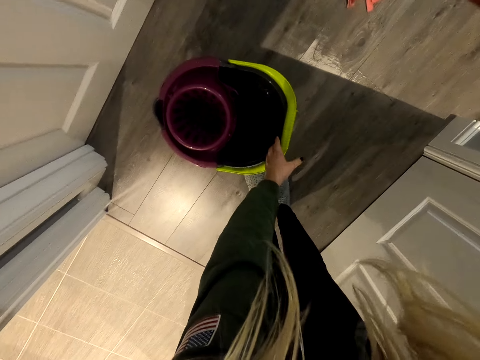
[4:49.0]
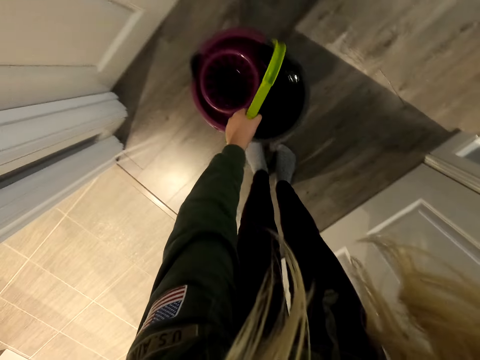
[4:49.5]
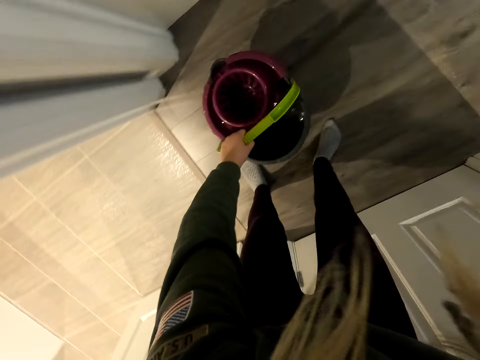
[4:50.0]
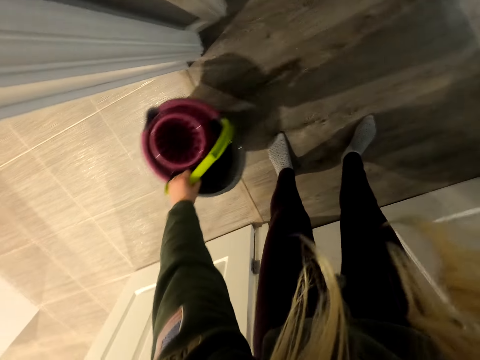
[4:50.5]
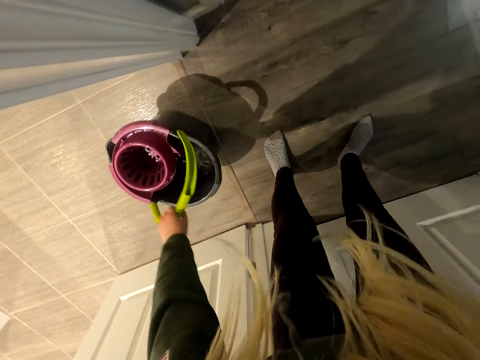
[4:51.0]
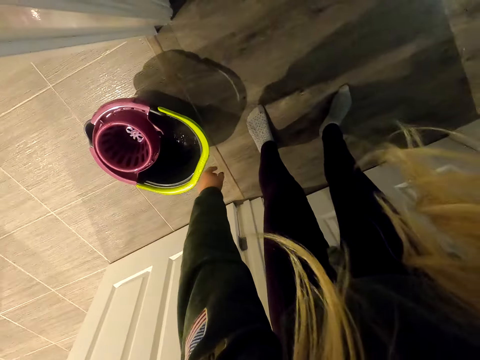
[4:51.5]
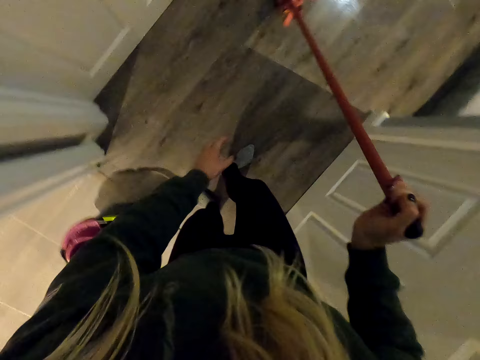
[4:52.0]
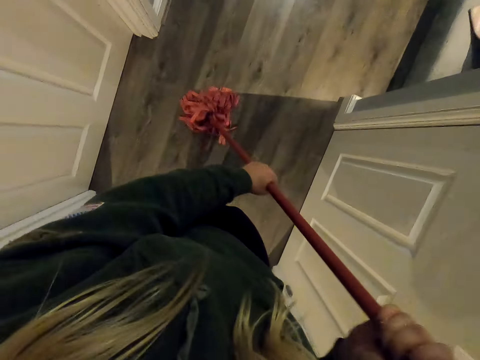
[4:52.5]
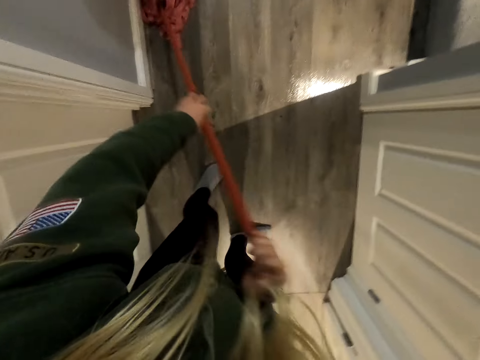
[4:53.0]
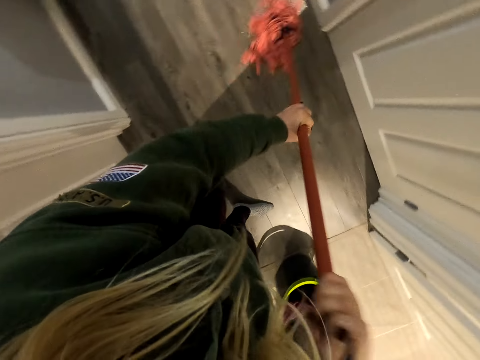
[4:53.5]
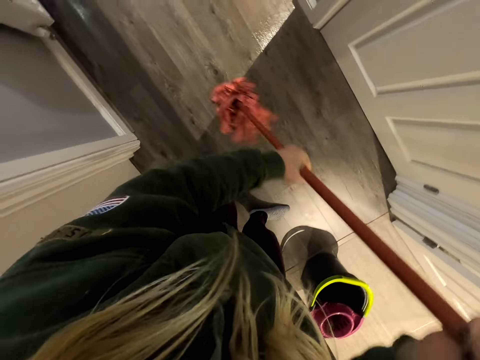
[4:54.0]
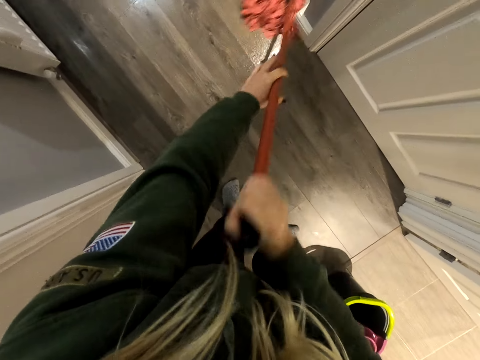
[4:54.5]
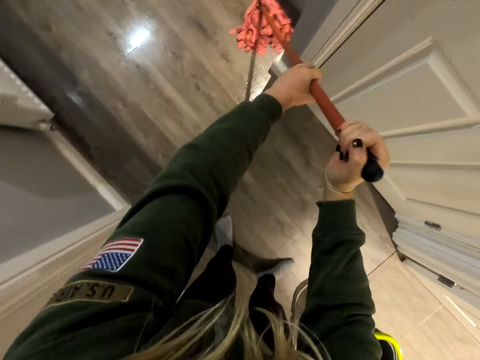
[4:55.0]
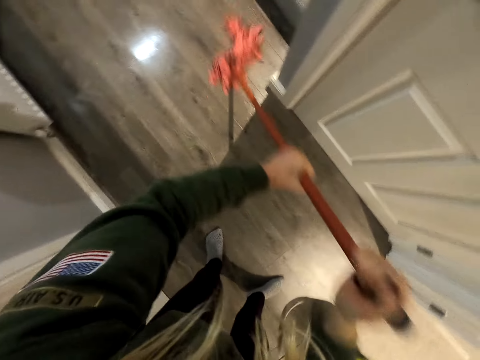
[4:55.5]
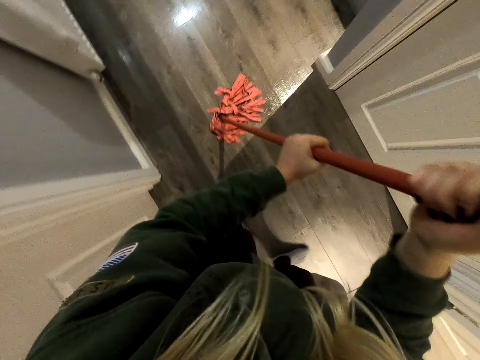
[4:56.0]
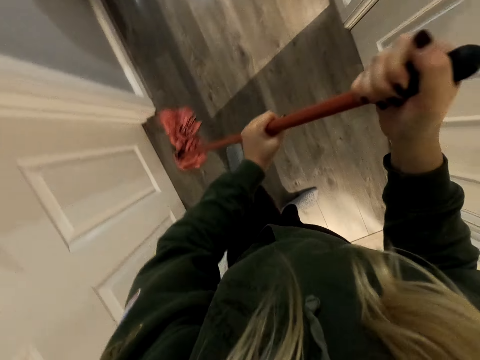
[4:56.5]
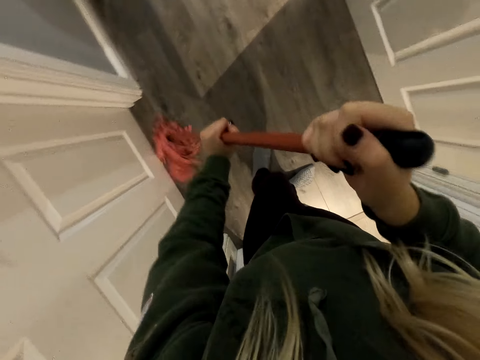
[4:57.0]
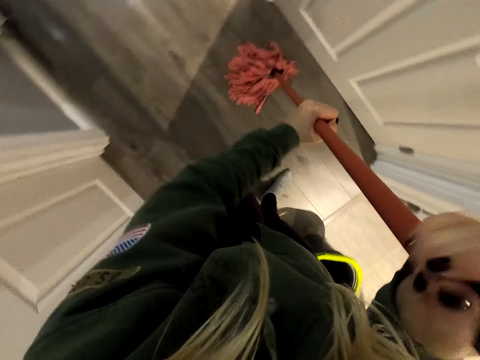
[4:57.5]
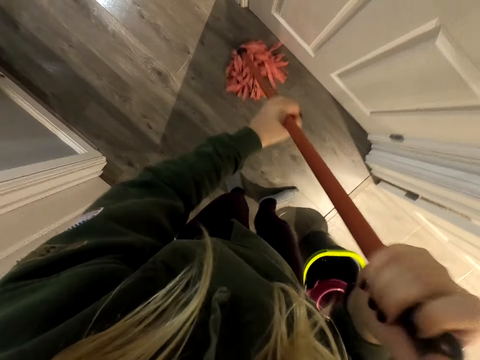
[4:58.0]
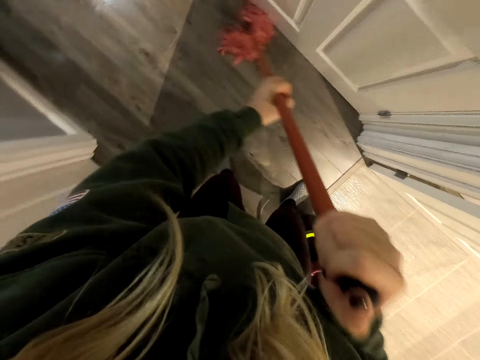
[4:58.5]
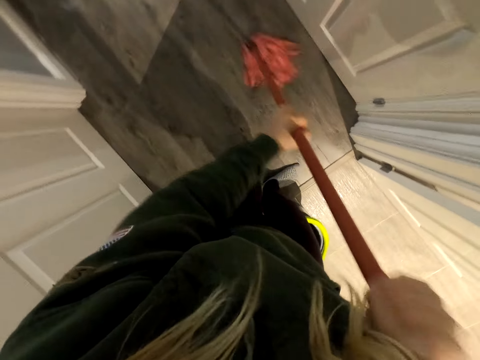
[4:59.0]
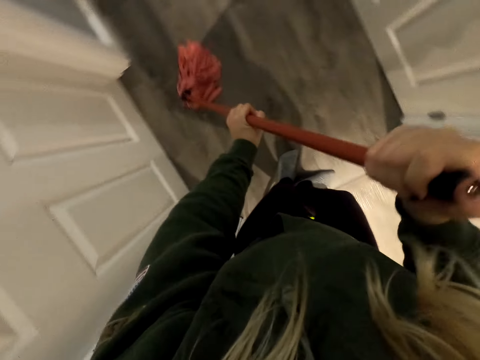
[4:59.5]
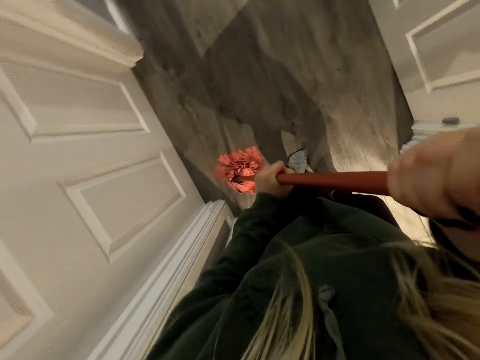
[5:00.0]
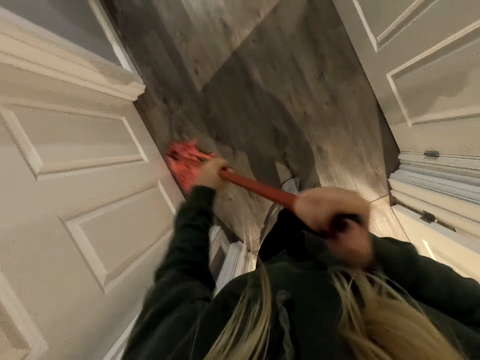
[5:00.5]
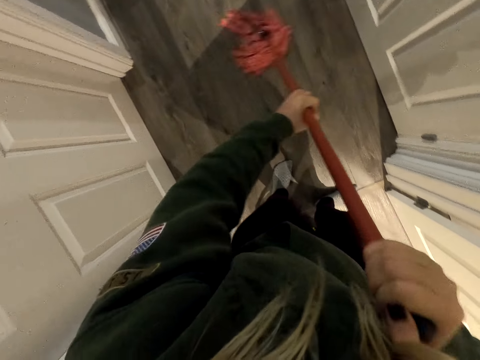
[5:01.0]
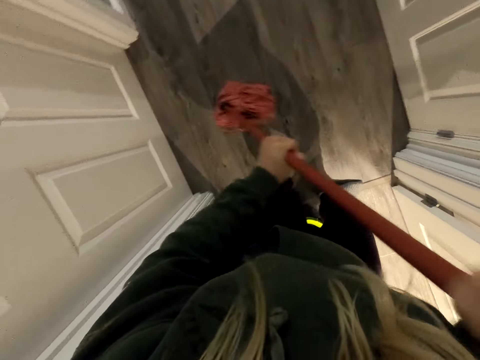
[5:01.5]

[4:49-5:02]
The camera wearer moves the bucket of water aside. They clean the floor with the mop.

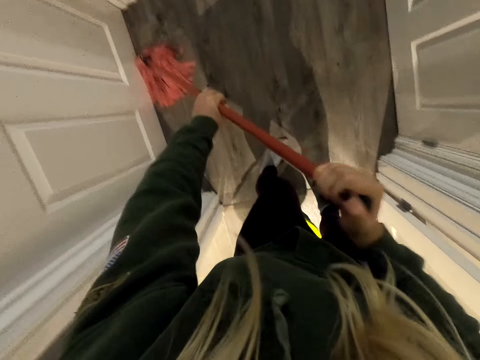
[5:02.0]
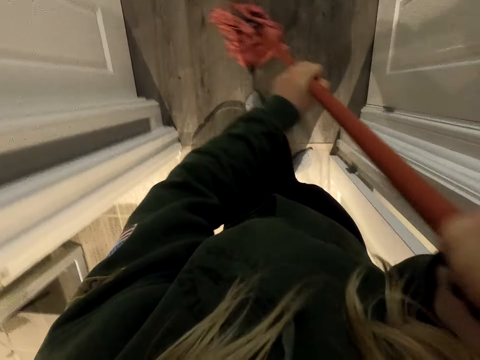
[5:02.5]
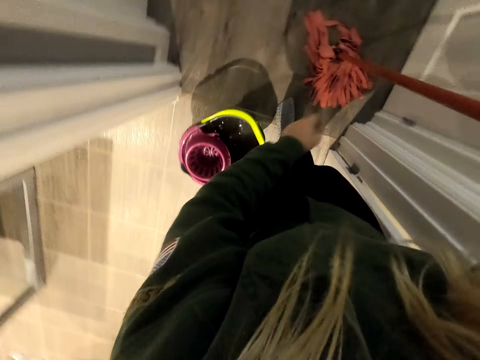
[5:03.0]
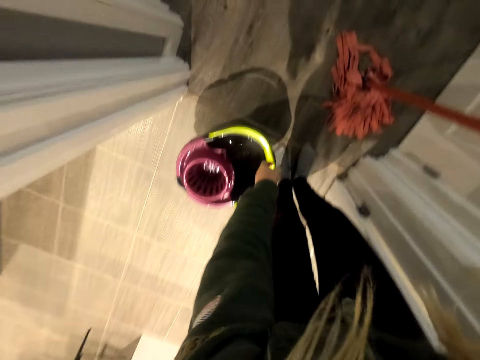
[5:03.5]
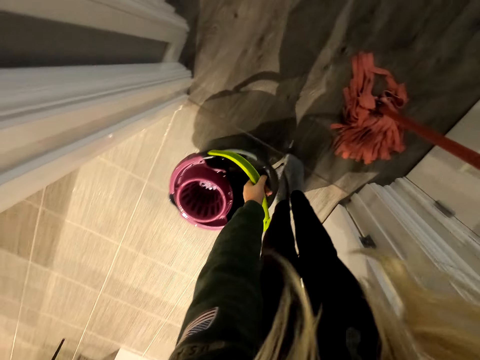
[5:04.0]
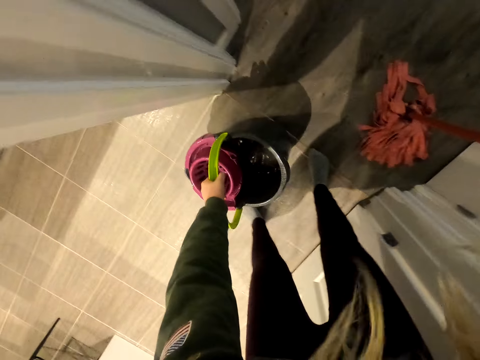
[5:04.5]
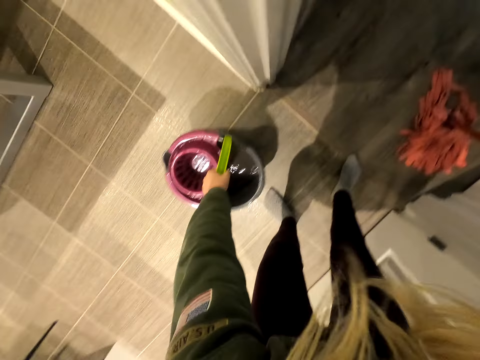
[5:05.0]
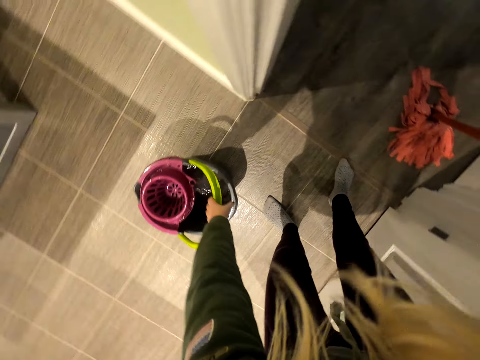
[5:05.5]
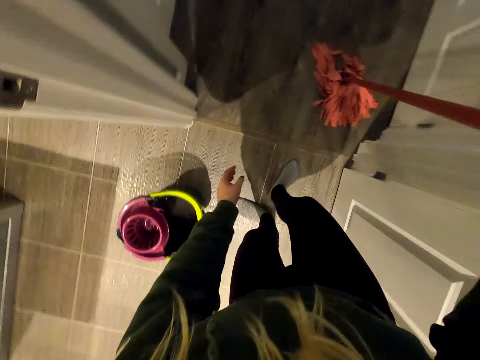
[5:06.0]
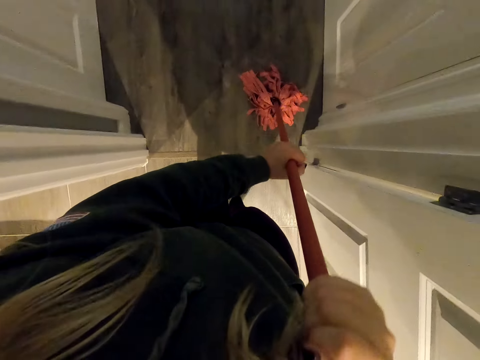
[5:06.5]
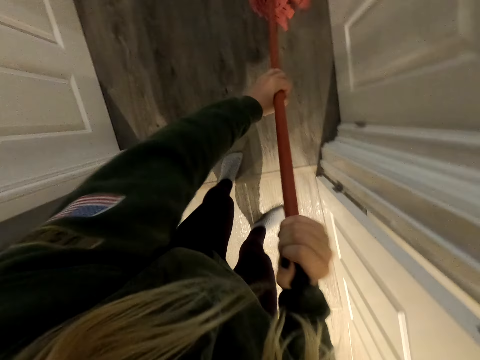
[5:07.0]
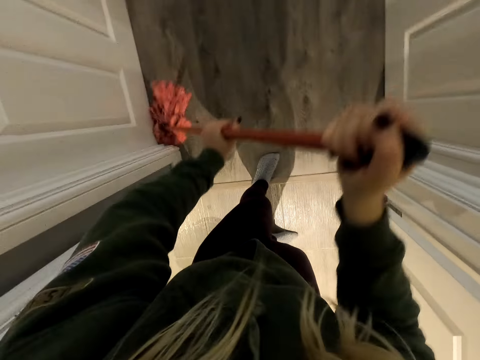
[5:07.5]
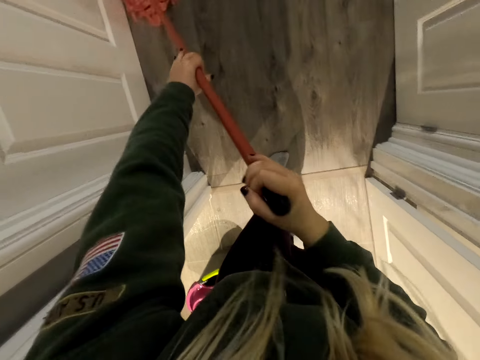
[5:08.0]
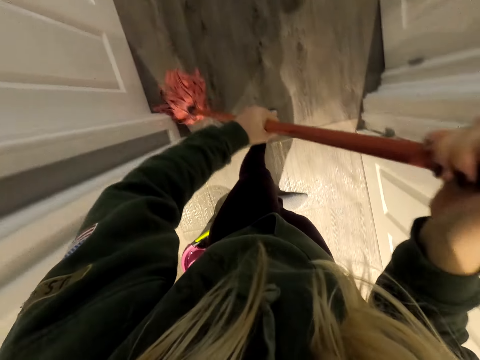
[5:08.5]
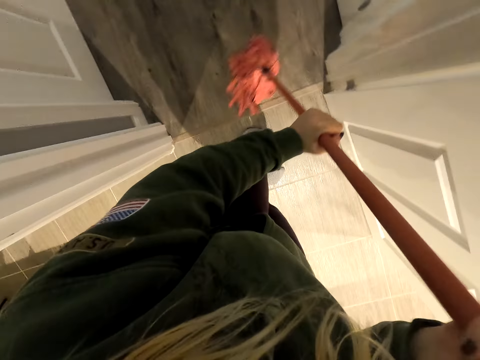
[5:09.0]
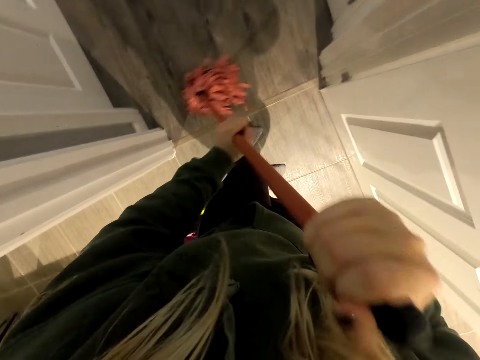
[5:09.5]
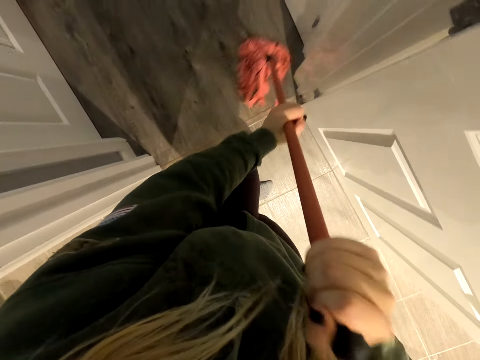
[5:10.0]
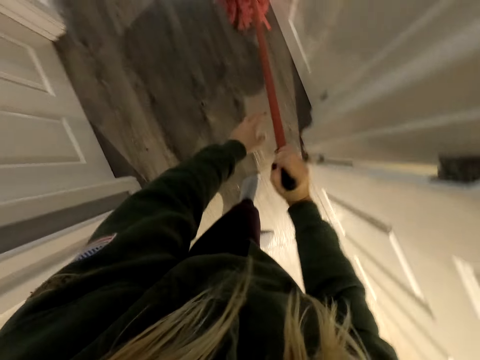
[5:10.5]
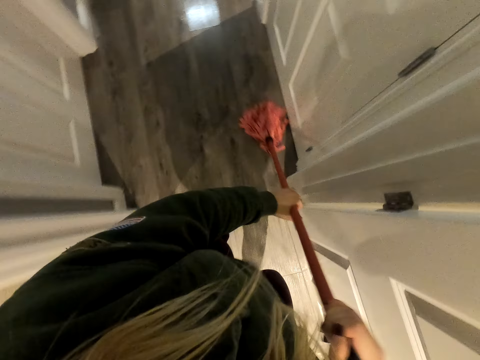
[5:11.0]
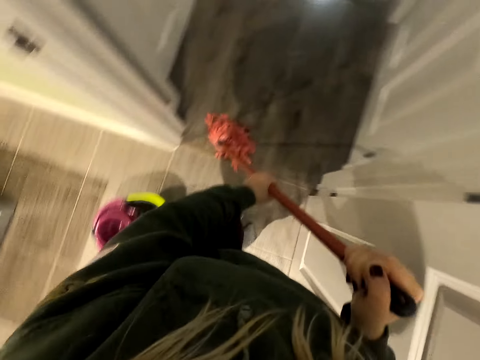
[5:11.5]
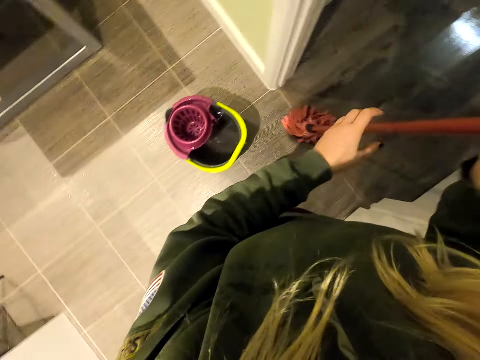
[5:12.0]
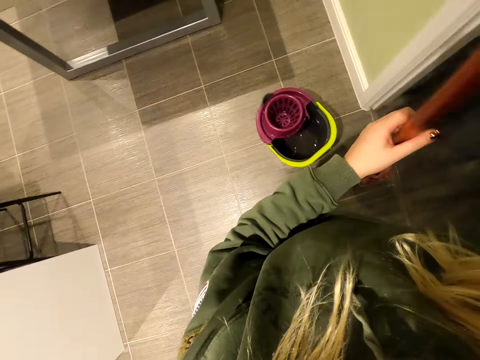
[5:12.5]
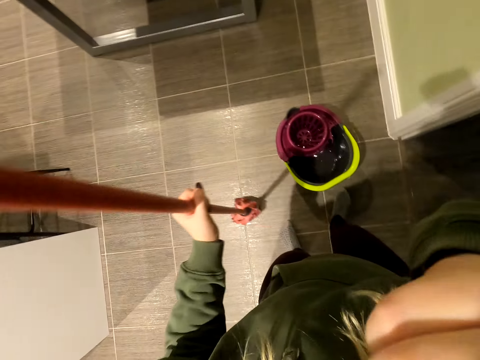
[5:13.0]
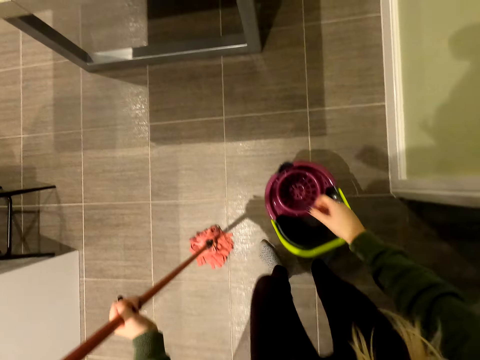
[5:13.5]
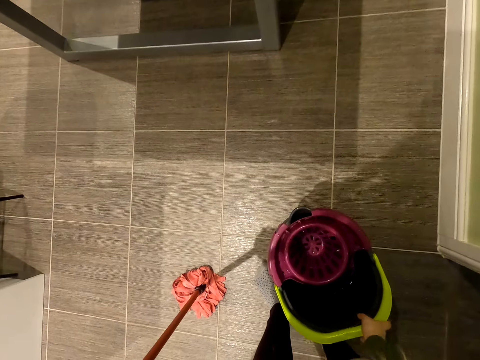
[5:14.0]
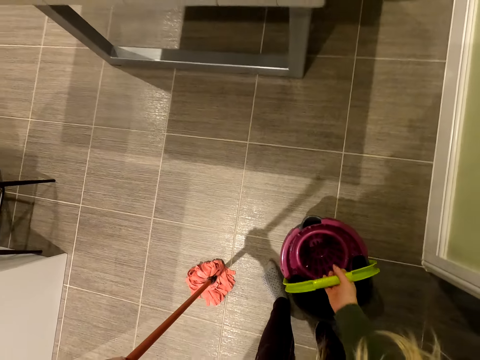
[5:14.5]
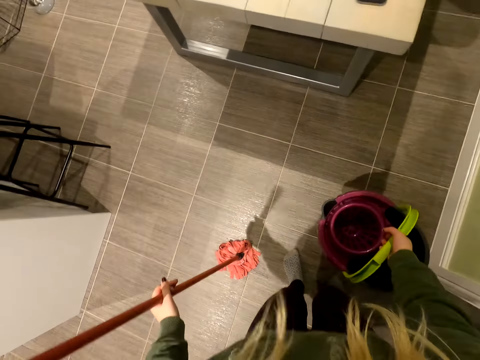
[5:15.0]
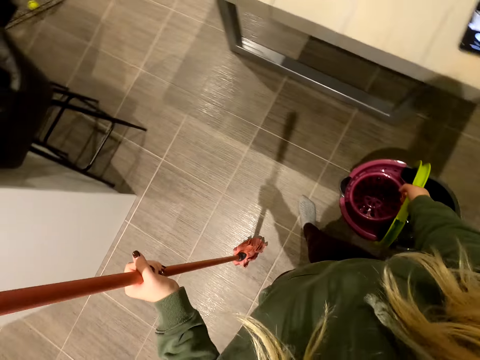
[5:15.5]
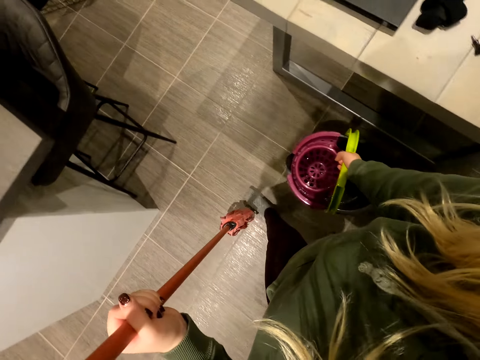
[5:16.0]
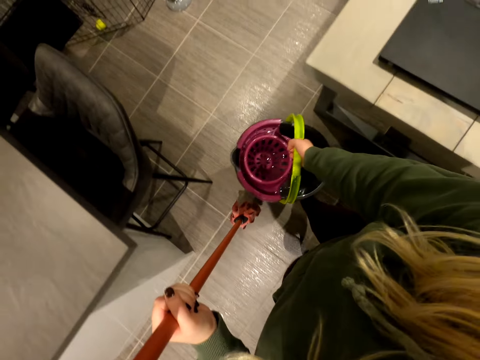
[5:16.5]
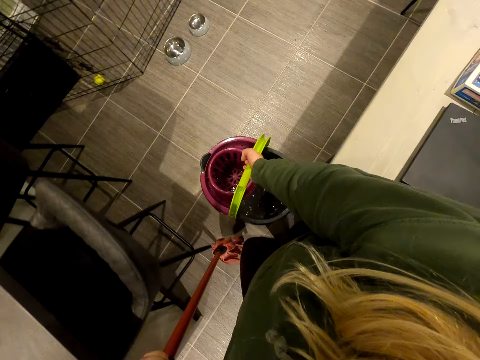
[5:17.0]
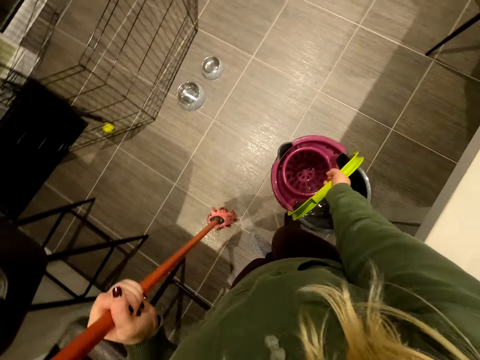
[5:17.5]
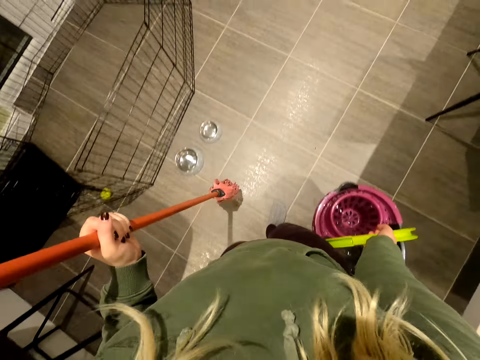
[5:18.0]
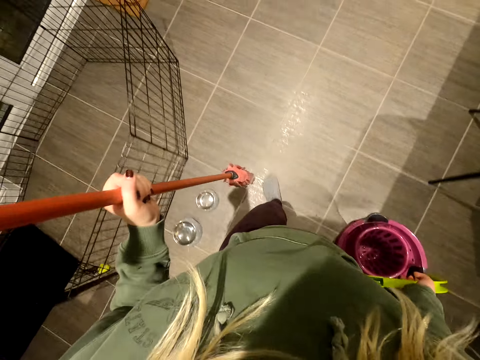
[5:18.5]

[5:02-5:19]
The camera wearer moves the bucket of water aside. They clean the floor with the mop. They carry the bucket of water around.
